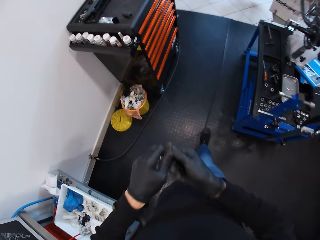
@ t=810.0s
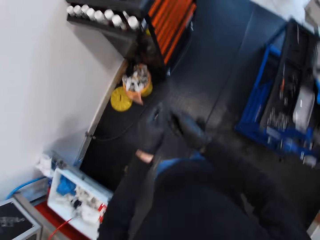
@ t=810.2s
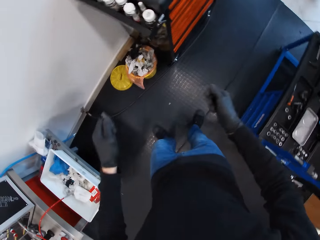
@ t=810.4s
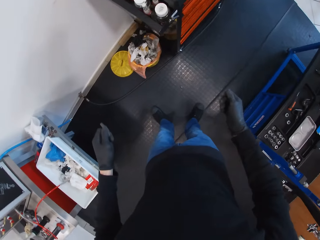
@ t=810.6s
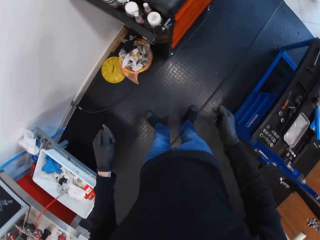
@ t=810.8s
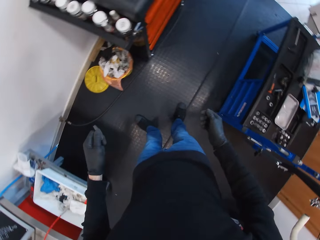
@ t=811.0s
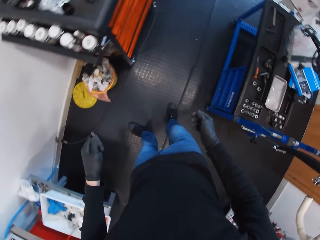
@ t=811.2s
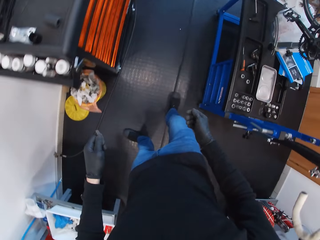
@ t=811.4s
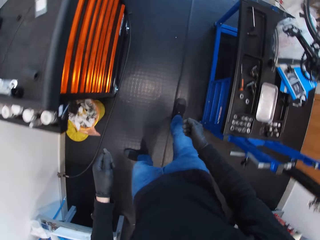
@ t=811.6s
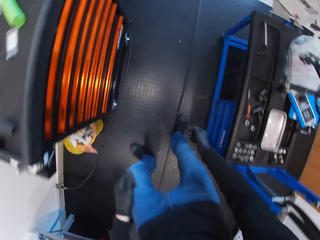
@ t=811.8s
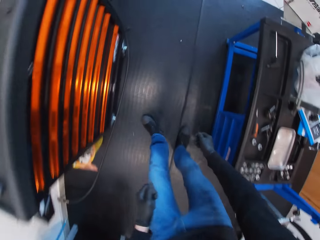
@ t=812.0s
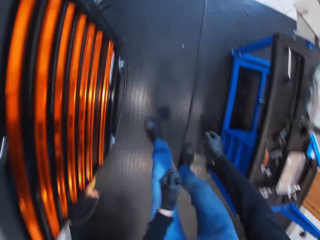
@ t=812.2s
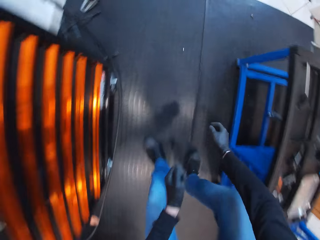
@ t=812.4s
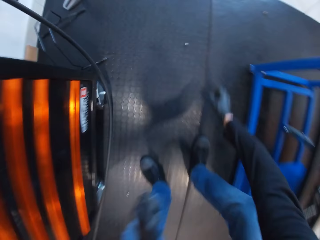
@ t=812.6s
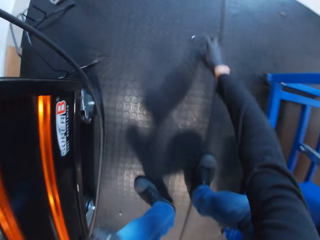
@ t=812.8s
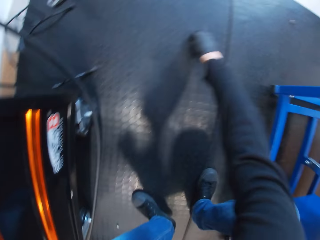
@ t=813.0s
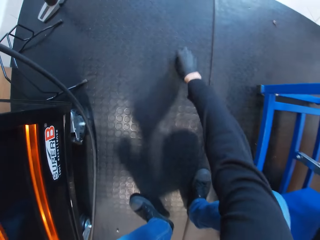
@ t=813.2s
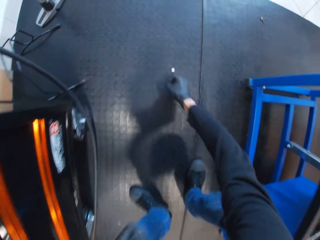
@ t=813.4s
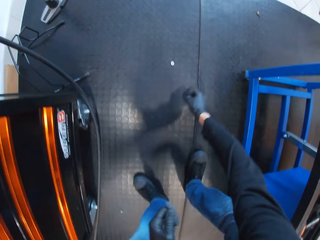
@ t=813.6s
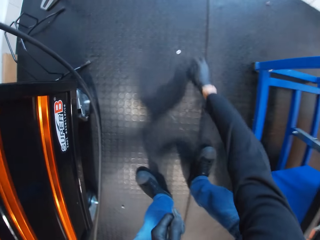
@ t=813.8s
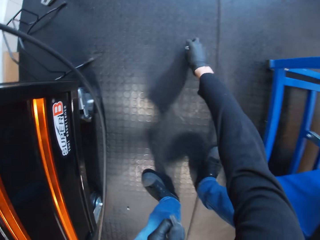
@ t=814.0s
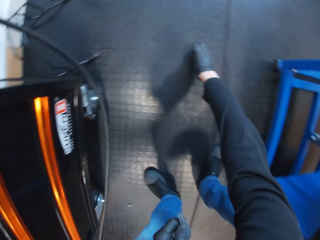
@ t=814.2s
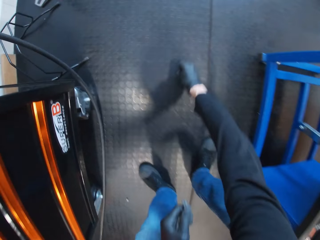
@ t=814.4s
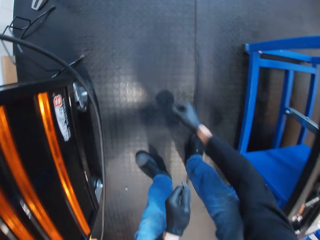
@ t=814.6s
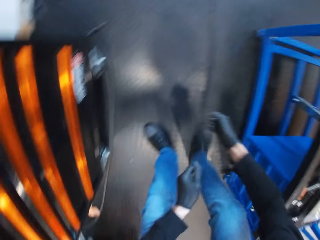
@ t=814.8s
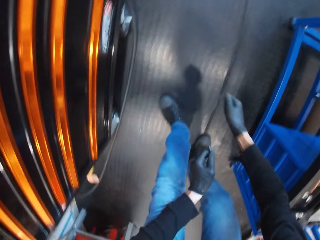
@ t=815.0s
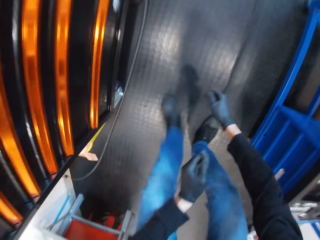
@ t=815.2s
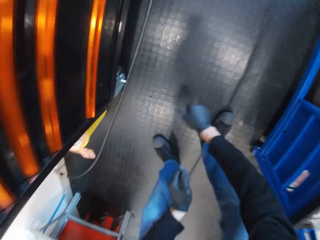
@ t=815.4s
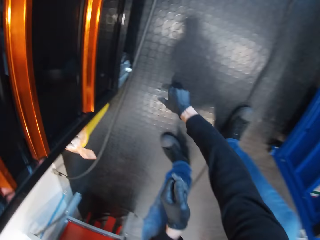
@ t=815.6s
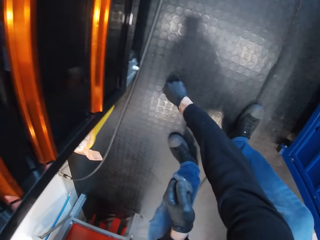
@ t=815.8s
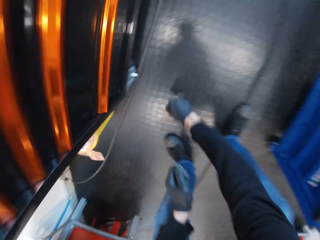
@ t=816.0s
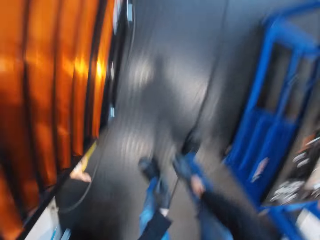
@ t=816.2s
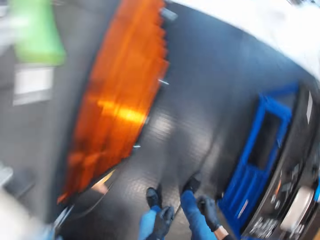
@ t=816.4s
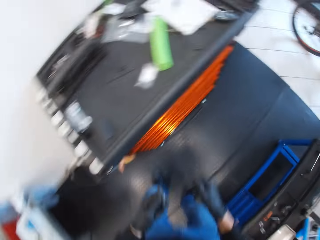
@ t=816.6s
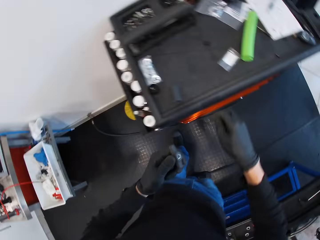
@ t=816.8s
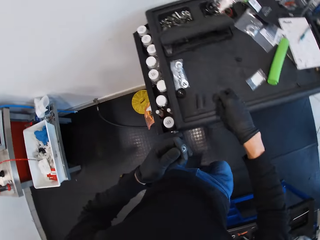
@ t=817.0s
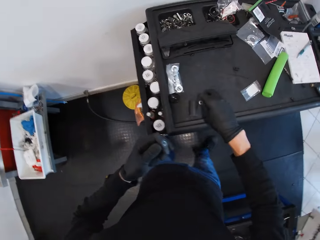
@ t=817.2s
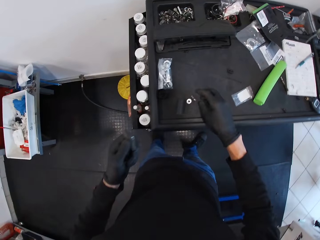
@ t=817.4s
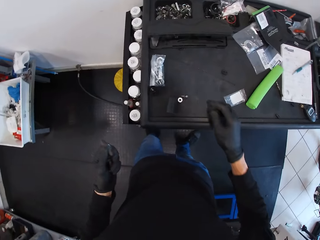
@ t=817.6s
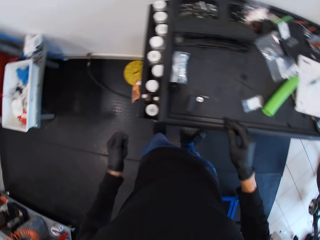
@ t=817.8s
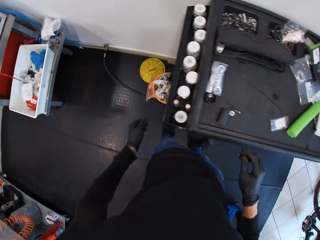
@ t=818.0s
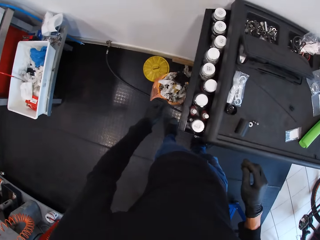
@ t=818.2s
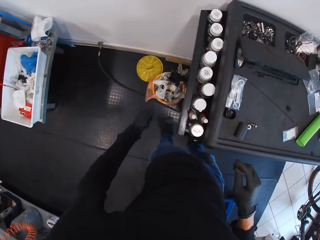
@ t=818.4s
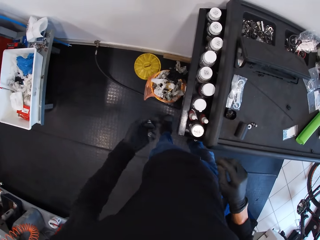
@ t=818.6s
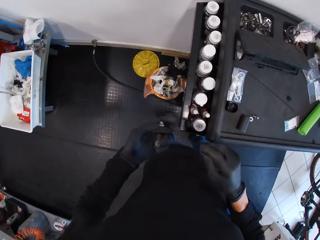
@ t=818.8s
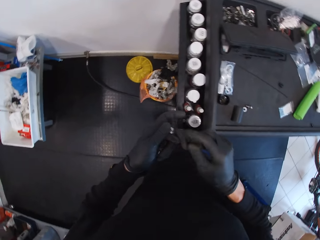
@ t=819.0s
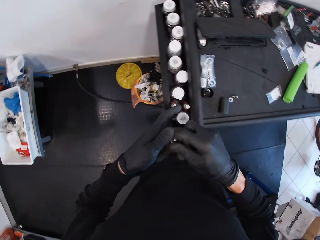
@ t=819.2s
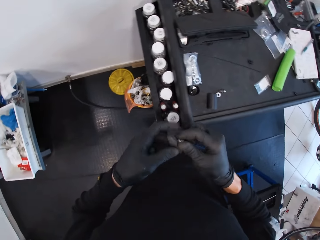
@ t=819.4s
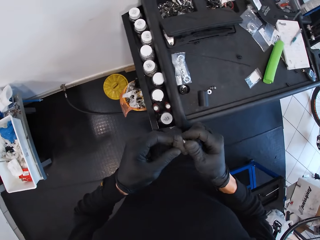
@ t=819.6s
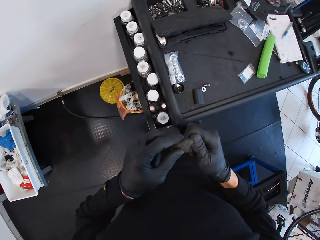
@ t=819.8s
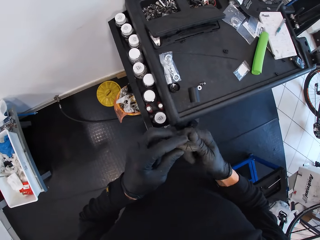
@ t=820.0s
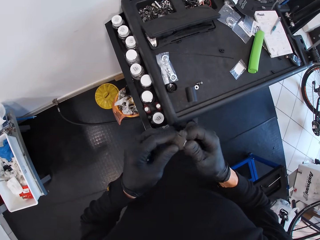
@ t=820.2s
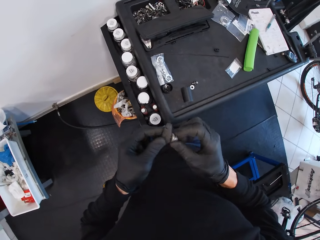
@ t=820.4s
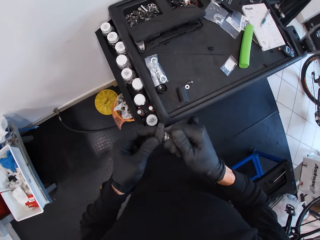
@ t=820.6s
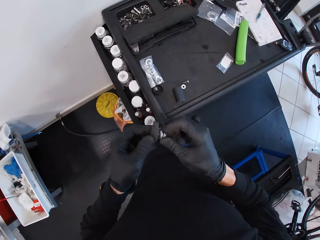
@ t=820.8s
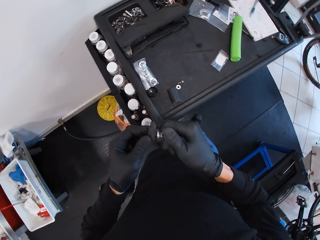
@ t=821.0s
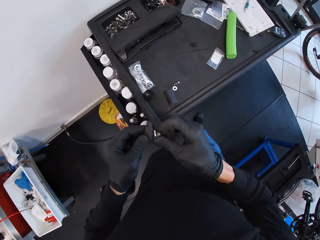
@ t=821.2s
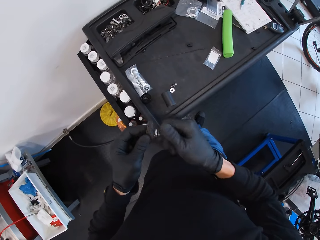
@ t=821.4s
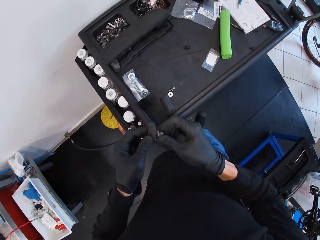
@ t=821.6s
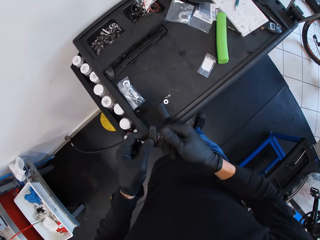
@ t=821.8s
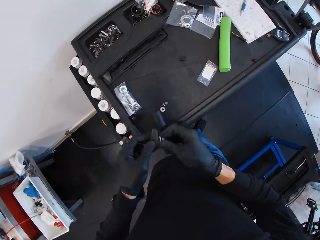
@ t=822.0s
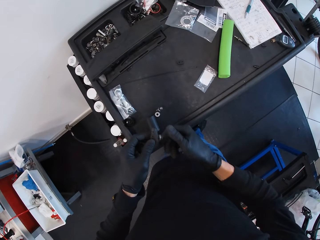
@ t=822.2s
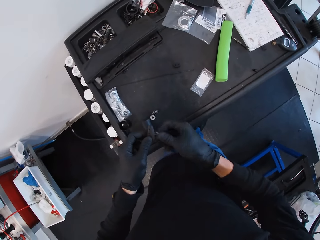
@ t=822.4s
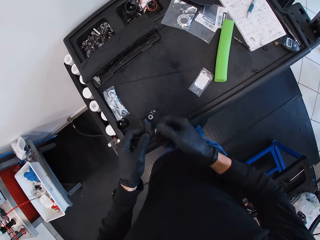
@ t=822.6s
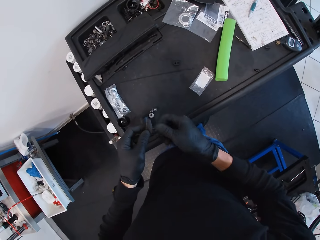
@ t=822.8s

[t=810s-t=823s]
The camera wearer walks around. They drop a nut on the ground. They walk around. They pick the nut from the ground with the right hand repeatedly. They drop the nut in the right hand. They drop a brake pad in the bin using the left hand. They loosen the nut on the brake pad. They open the brake pads.

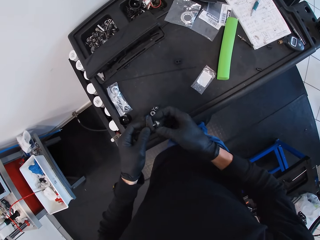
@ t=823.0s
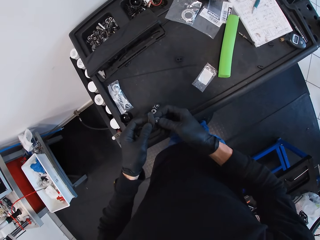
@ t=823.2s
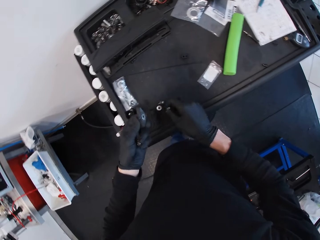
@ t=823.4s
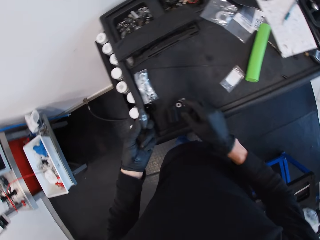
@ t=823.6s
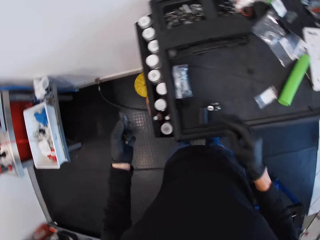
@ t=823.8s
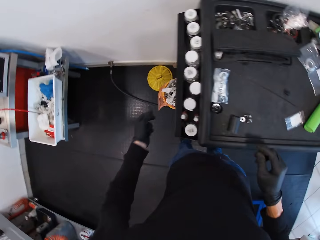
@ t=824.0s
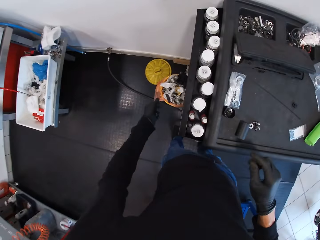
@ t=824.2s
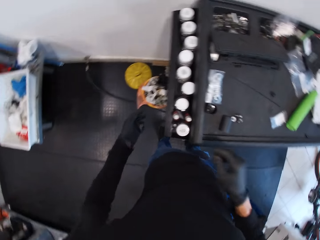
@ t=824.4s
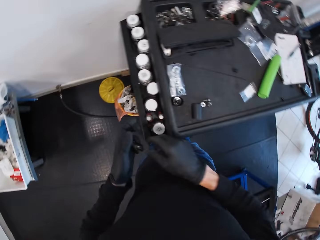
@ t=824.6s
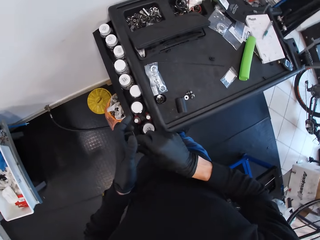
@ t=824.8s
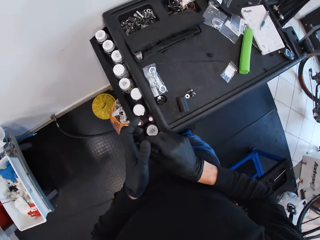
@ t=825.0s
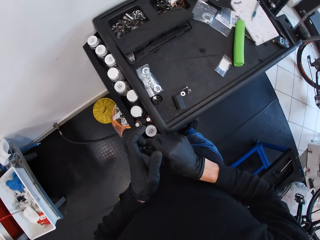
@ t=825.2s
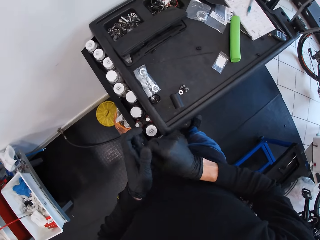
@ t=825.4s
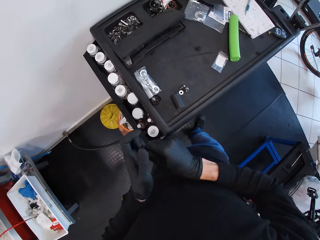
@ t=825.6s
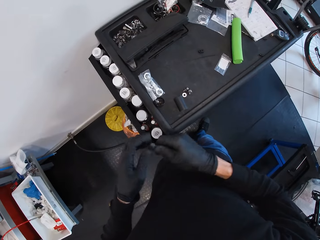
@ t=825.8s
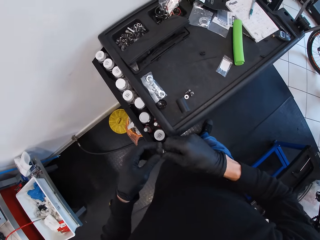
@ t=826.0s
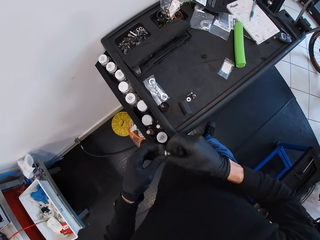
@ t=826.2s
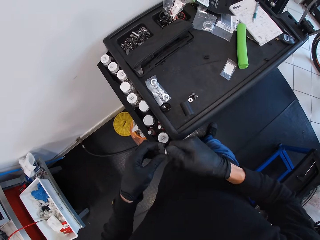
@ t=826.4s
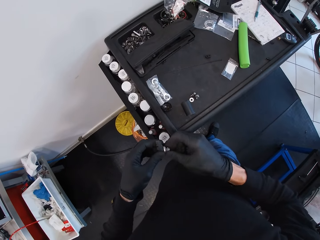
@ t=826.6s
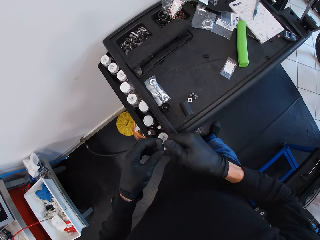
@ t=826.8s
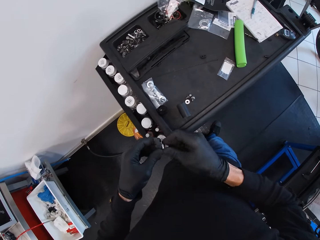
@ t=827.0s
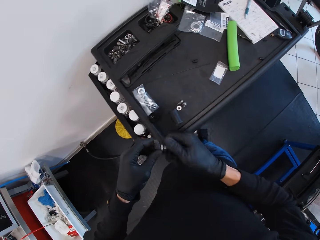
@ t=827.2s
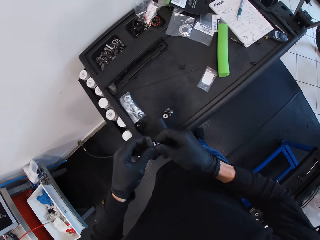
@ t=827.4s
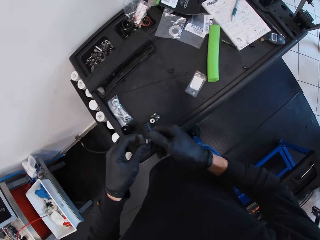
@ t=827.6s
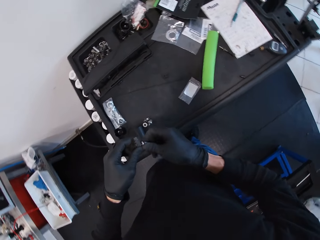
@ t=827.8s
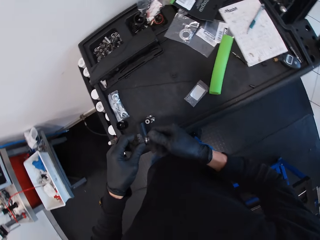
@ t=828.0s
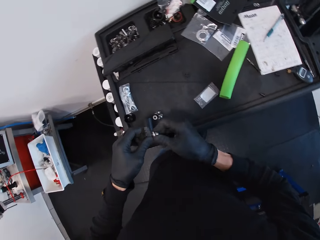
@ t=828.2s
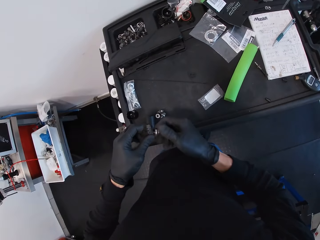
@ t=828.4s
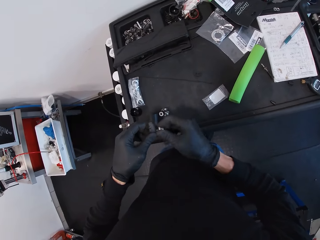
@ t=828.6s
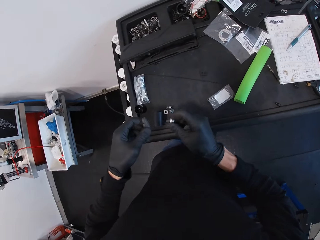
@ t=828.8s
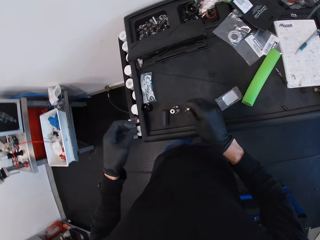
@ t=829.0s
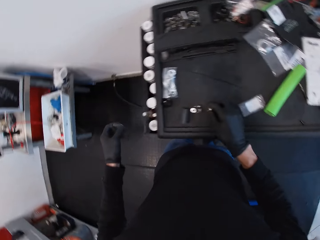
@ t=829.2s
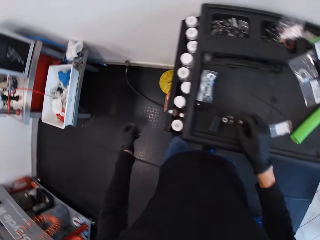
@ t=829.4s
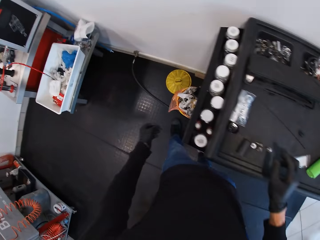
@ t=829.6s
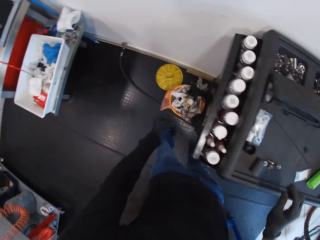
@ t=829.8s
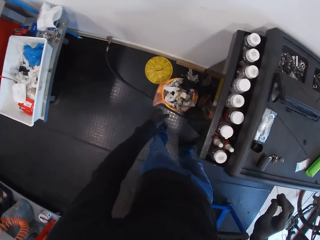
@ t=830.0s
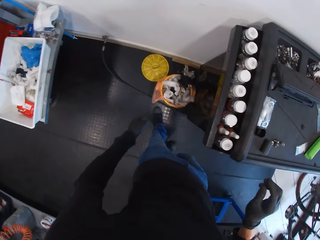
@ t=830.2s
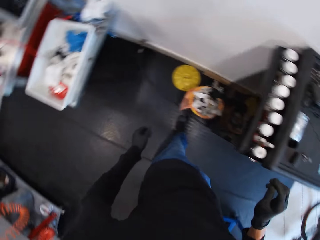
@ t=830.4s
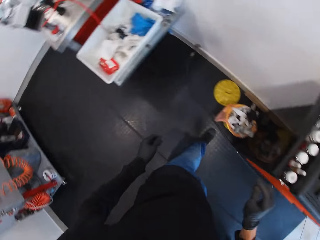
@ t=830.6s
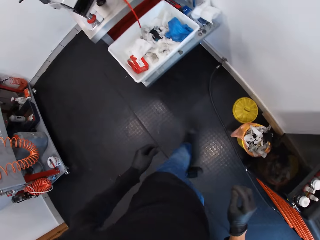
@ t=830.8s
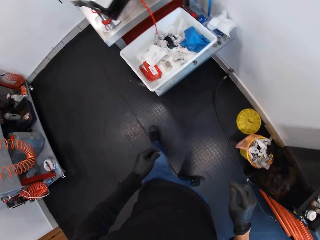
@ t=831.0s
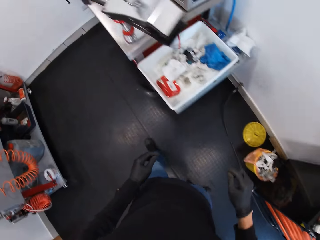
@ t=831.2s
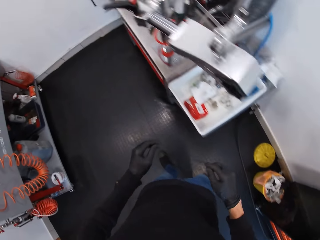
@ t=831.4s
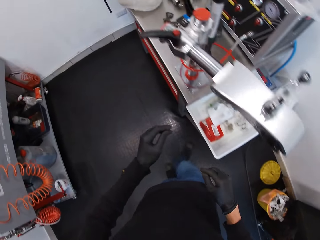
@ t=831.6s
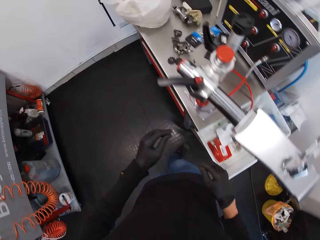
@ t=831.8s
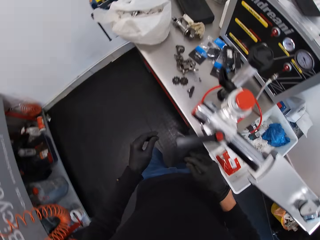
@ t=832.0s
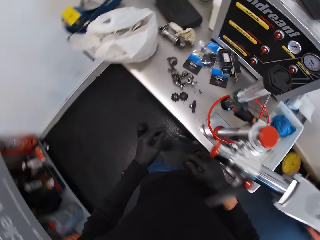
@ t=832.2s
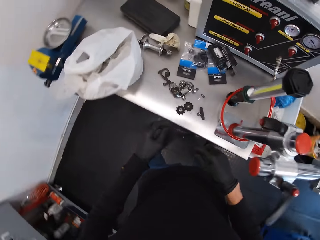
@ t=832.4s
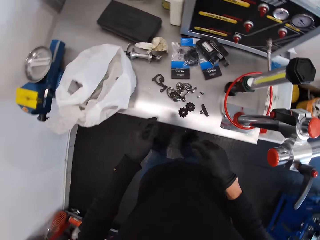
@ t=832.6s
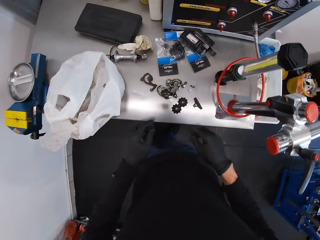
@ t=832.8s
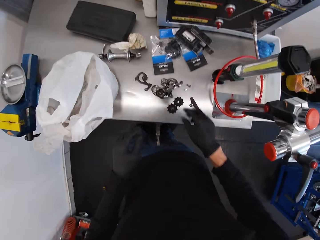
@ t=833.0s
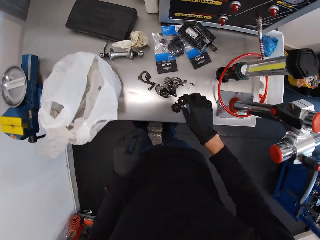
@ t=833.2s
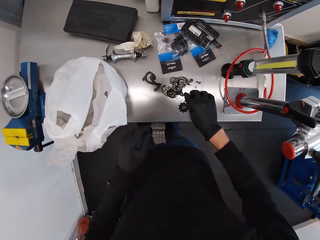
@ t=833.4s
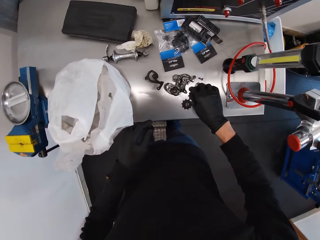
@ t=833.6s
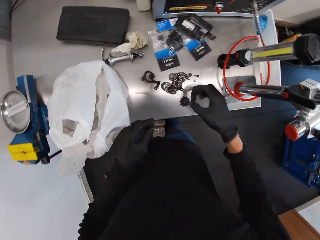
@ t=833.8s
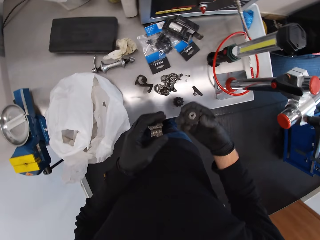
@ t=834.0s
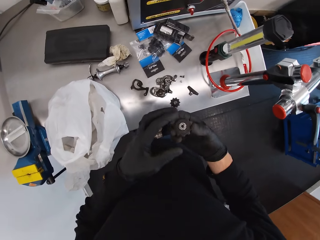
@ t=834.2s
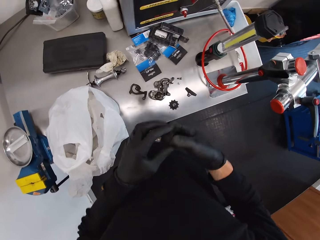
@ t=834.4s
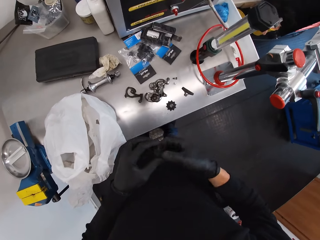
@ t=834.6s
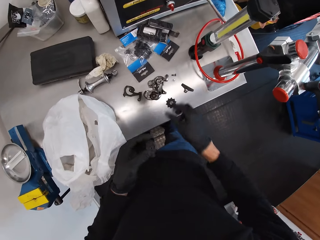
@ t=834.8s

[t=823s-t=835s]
The camera wearer drops a nut in the right hand on the table. They drop a brake pad in the bin using the left hand. They look around. They remove the nut from the holder. They open the bolt from the brake pad. They put the nut on top of the drawer. They throw the holder. They walk away from the drawer. They drop the brake pad in the dustbin. They walk across. They pick the disc.
